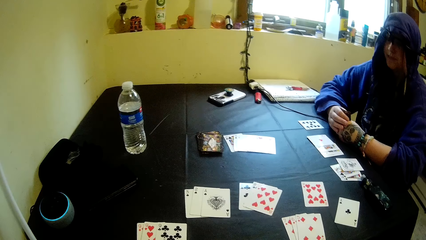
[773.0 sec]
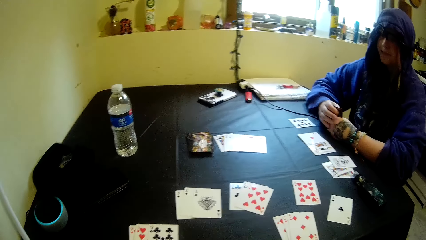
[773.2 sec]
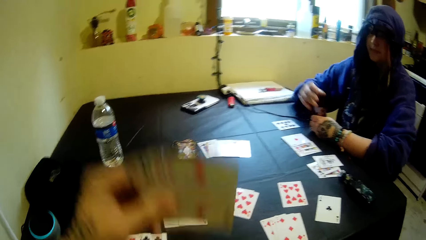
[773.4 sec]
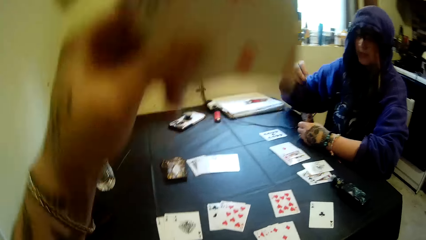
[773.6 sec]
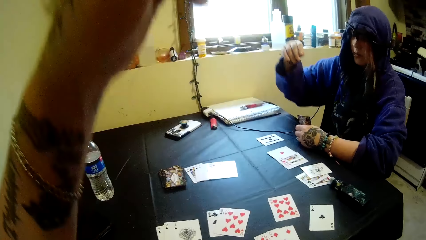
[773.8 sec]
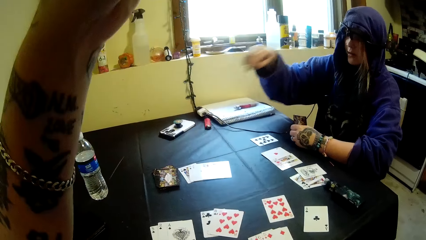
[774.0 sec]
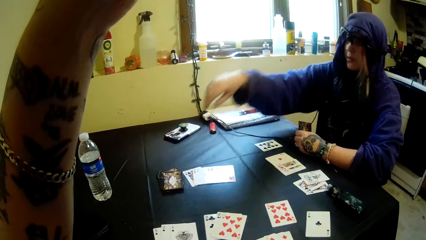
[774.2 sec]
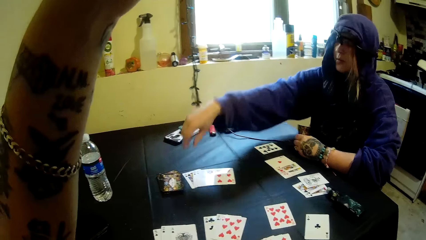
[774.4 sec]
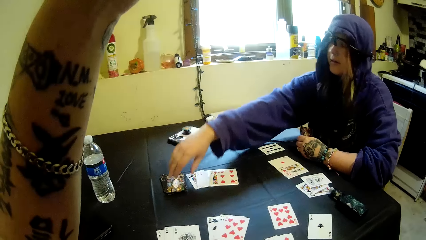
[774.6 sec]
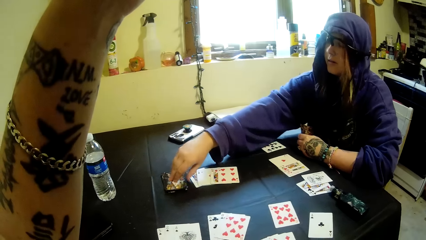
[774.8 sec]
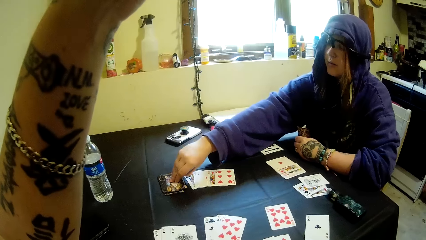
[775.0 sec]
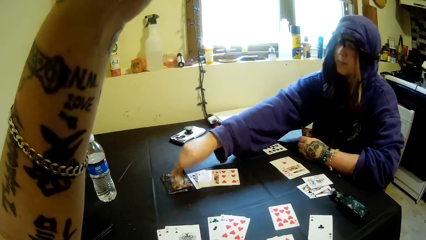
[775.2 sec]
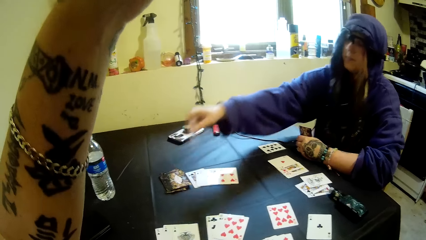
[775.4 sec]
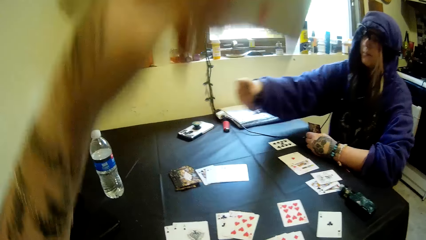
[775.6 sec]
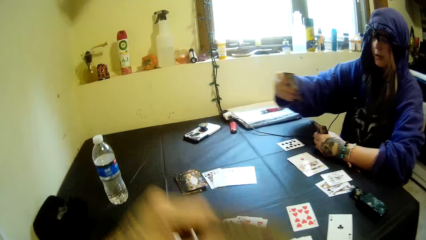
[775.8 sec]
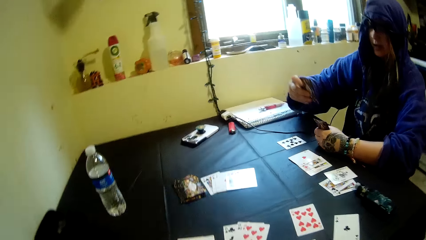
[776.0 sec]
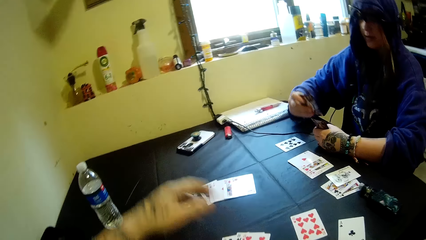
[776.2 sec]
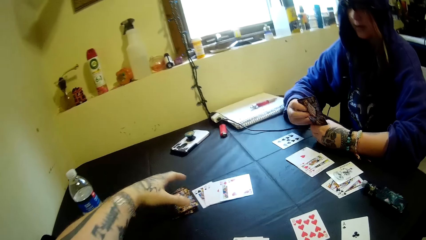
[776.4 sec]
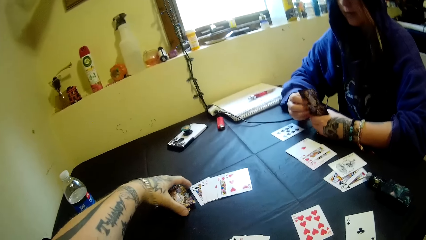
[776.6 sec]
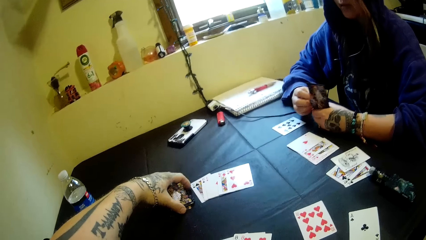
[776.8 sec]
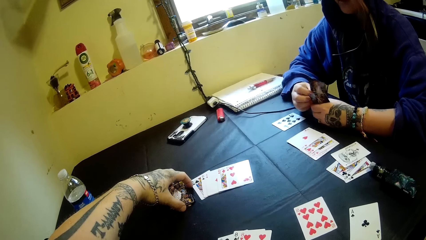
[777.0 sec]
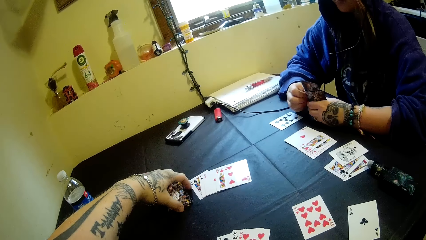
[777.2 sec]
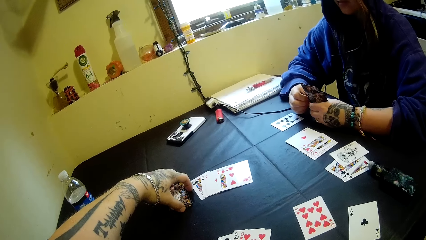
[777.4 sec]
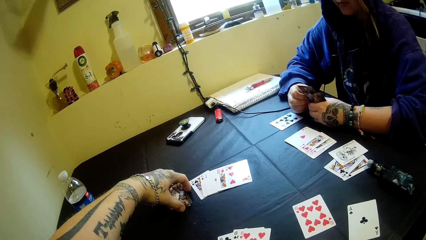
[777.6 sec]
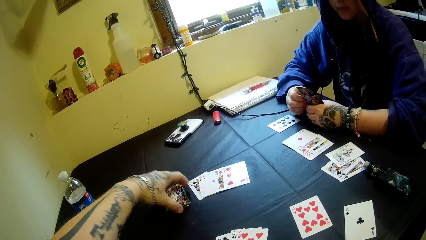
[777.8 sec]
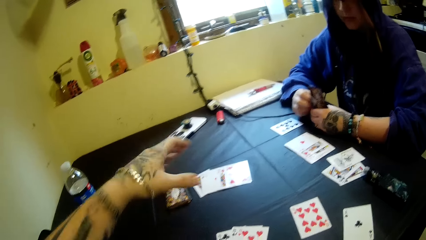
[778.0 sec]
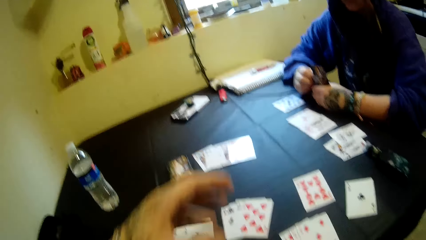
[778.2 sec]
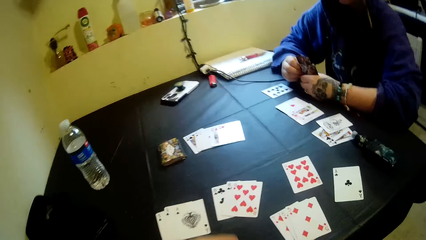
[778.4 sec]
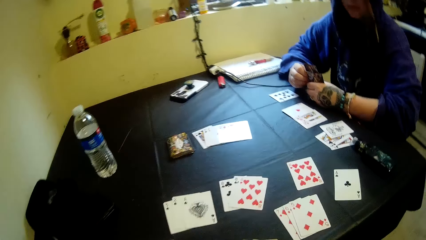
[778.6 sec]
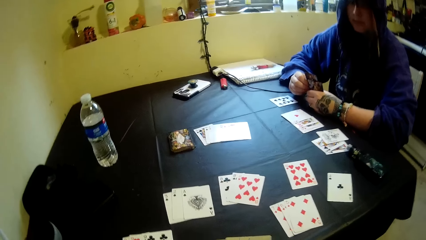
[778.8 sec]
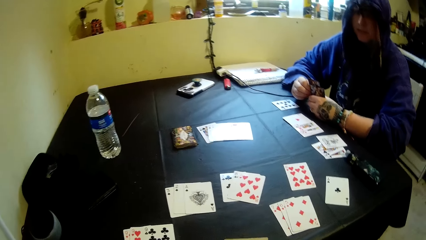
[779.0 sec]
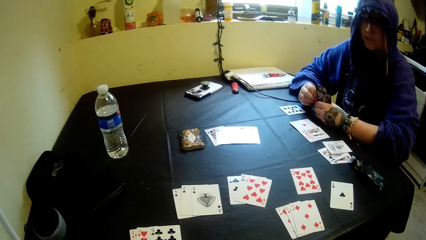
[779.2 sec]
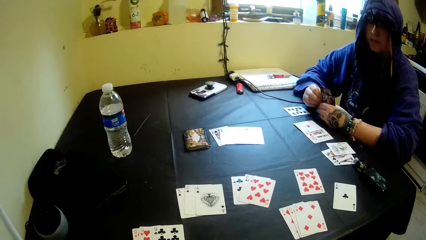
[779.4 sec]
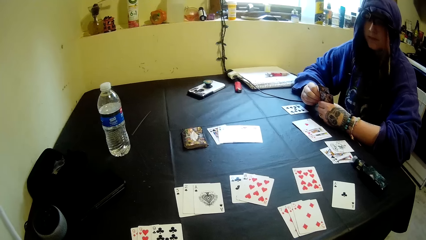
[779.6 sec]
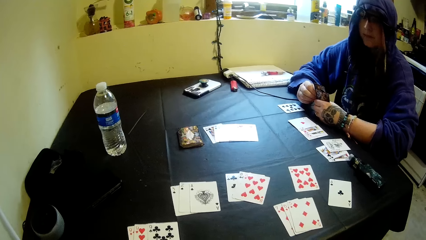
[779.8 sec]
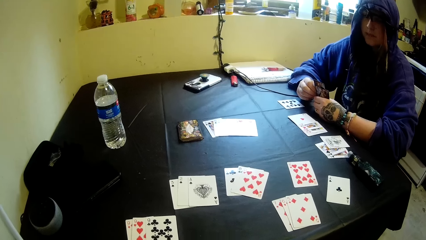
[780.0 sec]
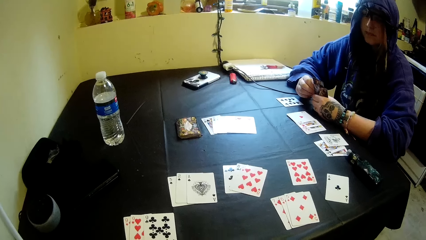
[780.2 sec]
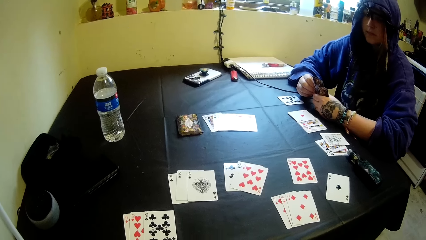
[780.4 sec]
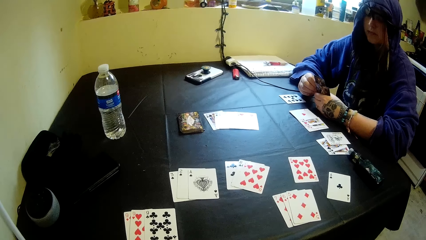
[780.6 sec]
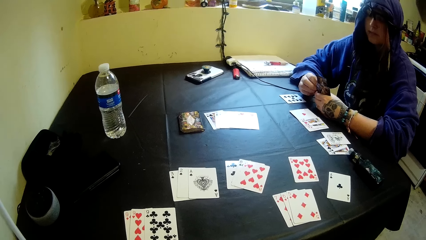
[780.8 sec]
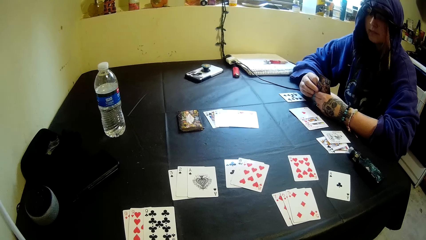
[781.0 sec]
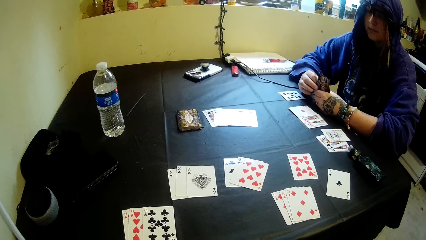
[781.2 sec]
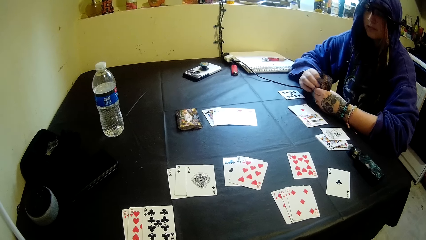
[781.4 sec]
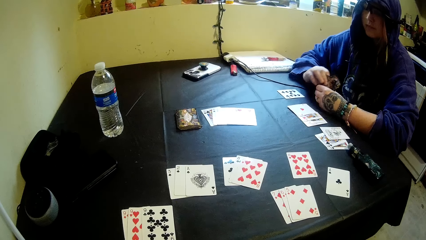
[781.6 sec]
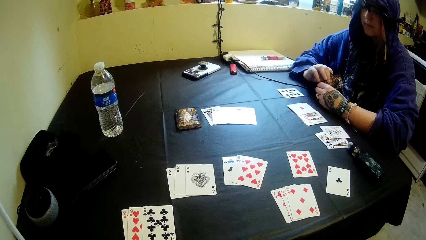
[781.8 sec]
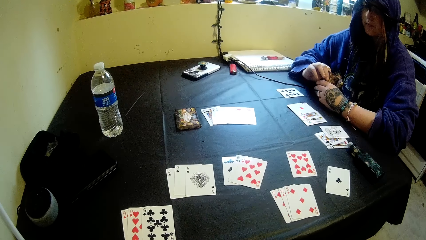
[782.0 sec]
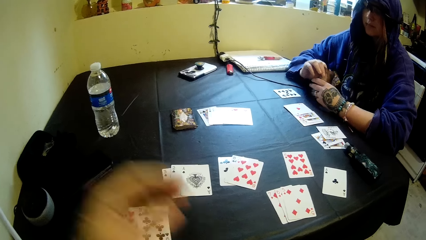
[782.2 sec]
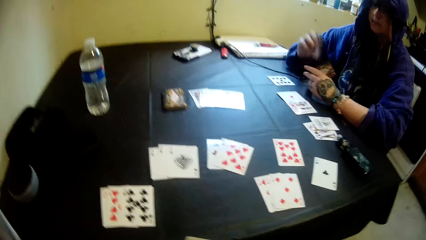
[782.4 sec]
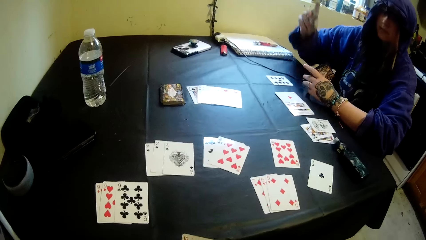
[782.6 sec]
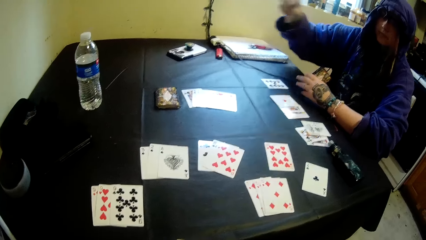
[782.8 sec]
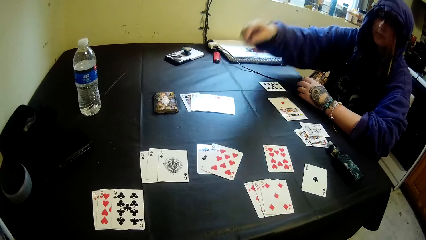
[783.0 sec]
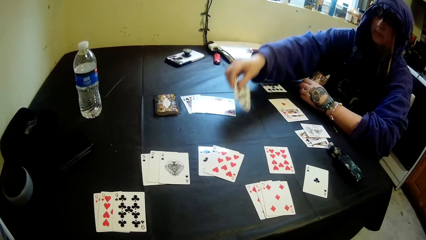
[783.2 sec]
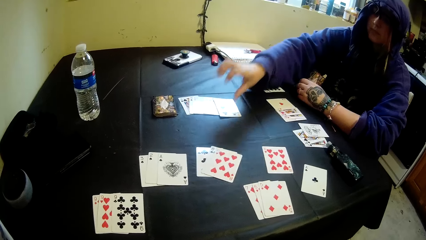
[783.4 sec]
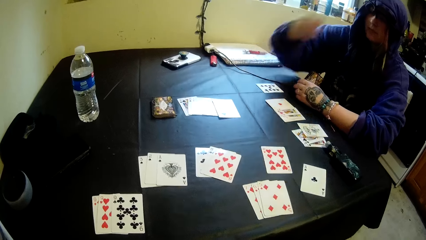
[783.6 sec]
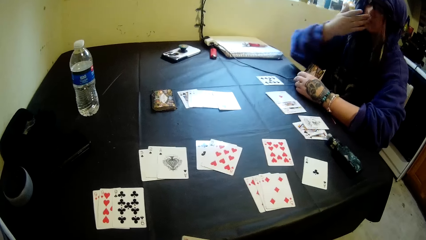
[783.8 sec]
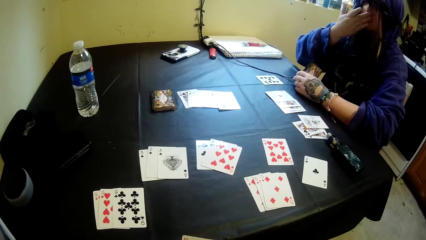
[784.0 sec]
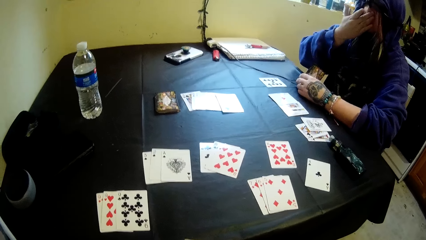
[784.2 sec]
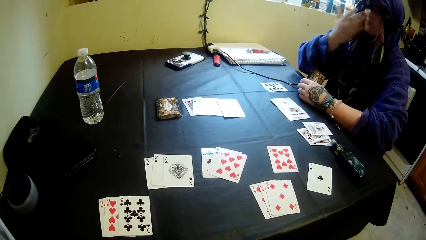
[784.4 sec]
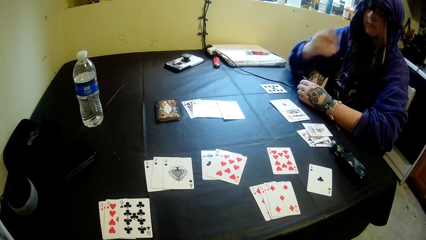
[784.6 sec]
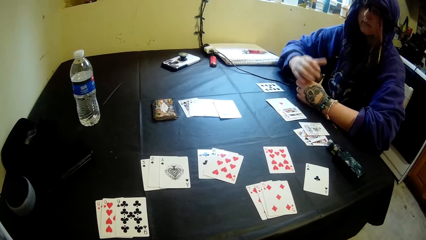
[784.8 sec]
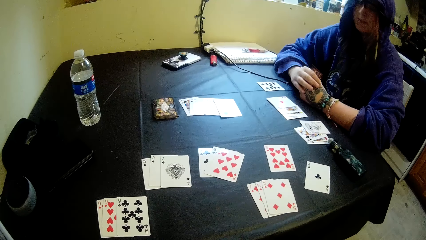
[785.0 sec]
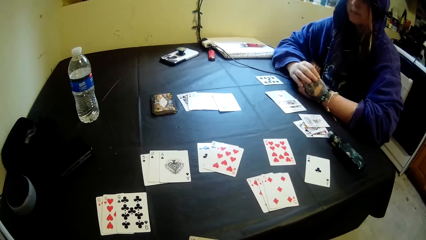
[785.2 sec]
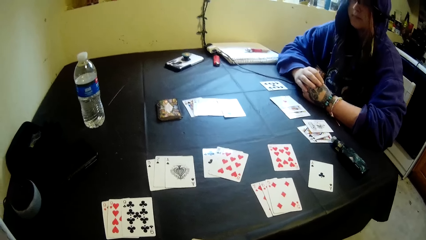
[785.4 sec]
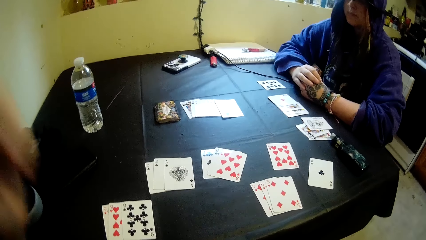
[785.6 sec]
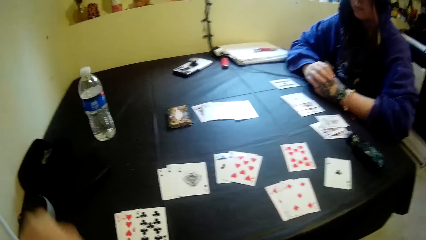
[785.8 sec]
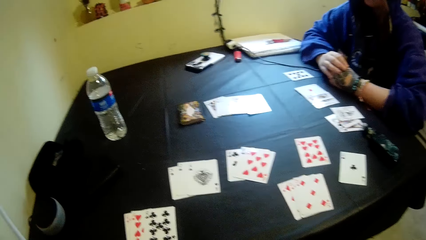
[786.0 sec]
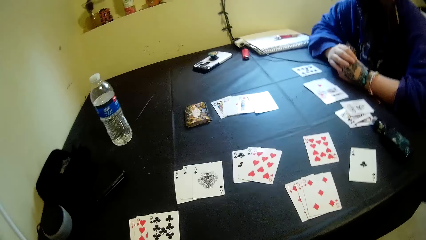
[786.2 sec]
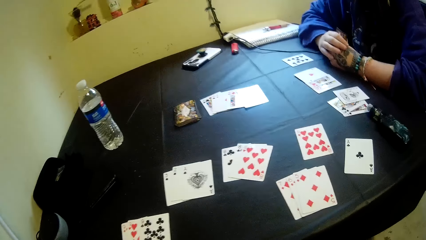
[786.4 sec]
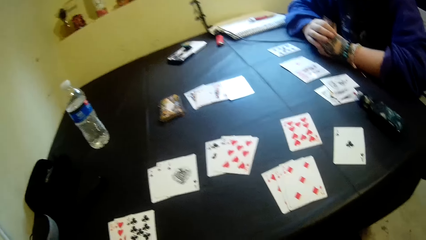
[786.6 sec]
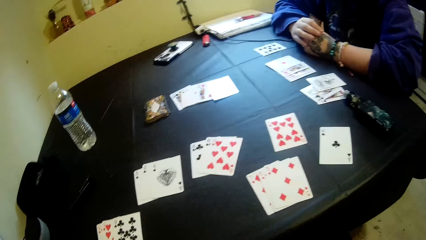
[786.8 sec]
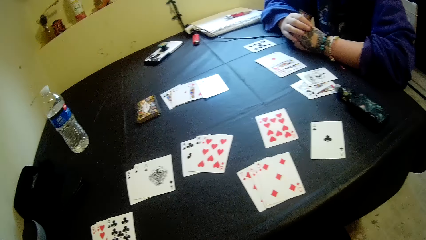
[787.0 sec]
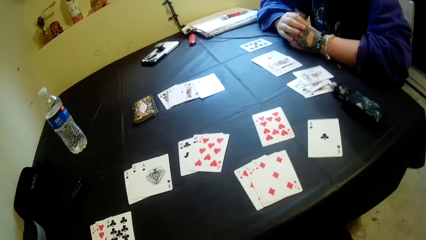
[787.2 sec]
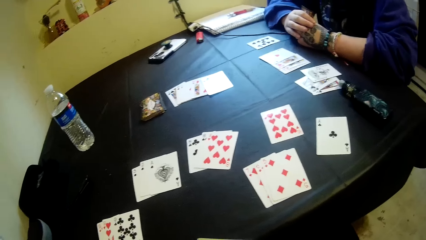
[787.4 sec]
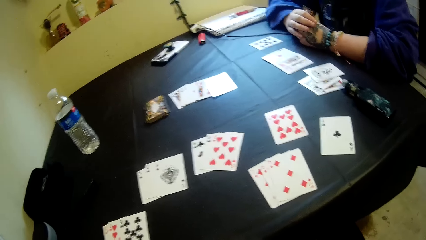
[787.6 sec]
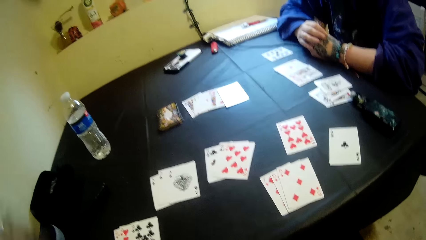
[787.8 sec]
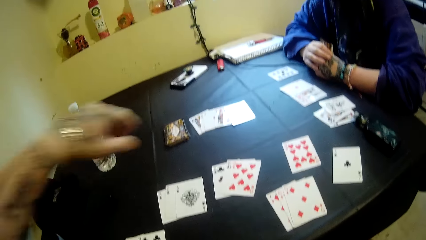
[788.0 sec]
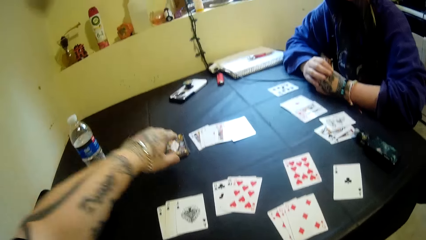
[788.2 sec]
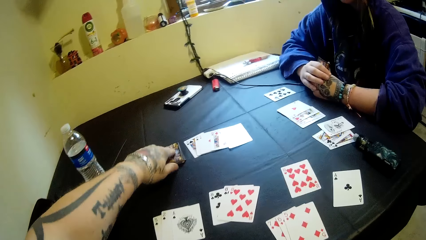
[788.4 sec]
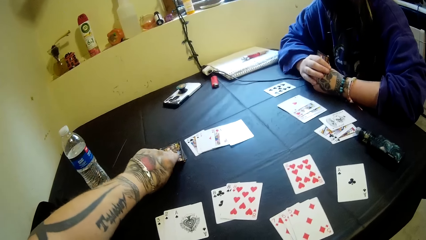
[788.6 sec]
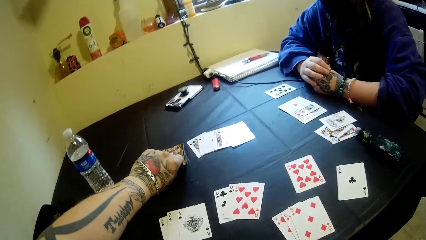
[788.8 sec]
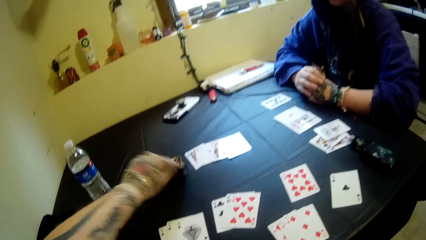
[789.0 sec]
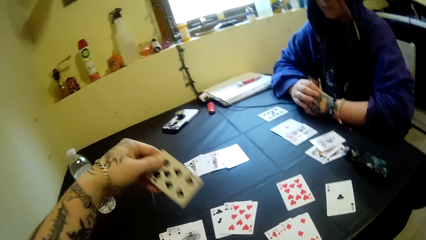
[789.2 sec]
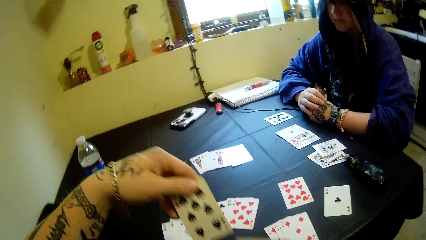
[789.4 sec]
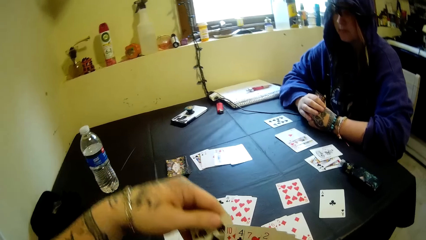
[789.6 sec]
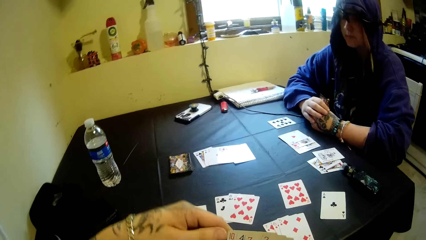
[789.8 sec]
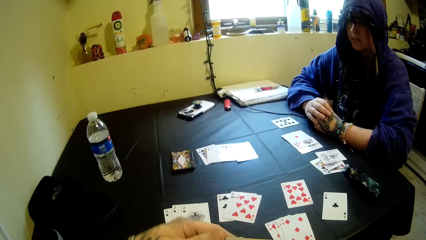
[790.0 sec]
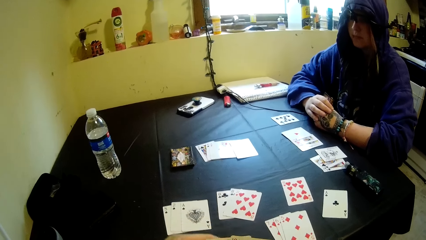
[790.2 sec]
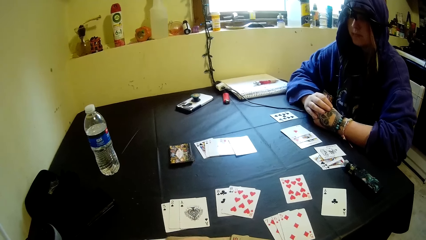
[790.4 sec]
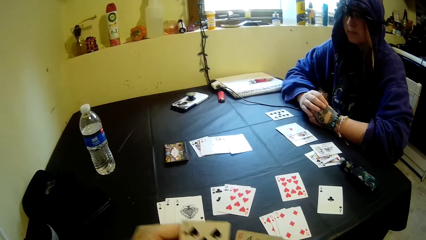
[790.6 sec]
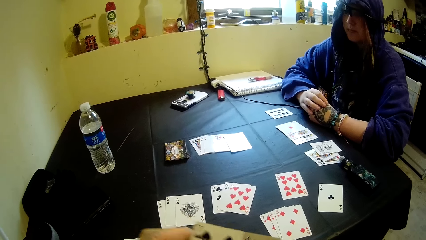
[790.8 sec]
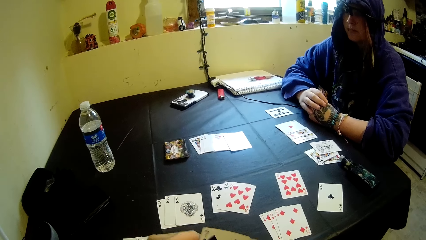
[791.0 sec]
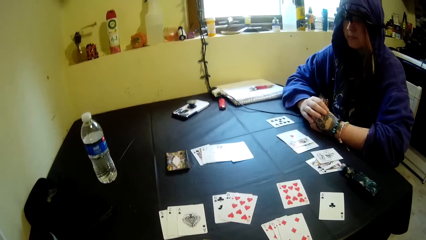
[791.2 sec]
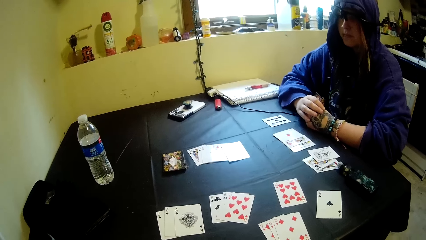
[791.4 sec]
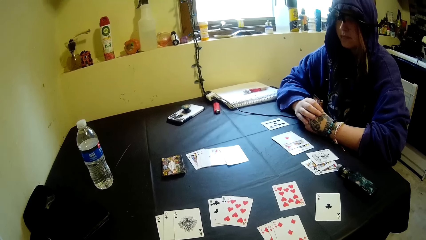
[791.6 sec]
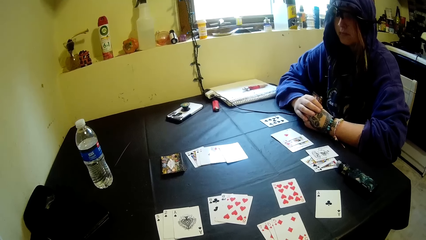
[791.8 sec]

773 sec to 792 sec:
The camera wearer lifts a hand in the air. A woman picks a card on a table. The camera wearer lowers the hand down and arranges cards on the table. They lift the hand in the air. The woman puts a card on the table and touches the face. The camera wearer lowers the hand down. They pick a card on the table.
